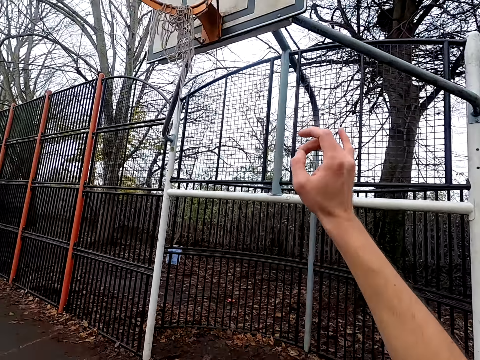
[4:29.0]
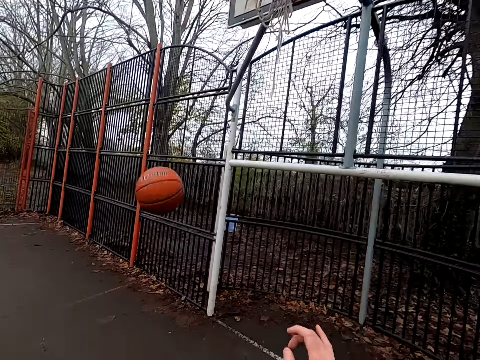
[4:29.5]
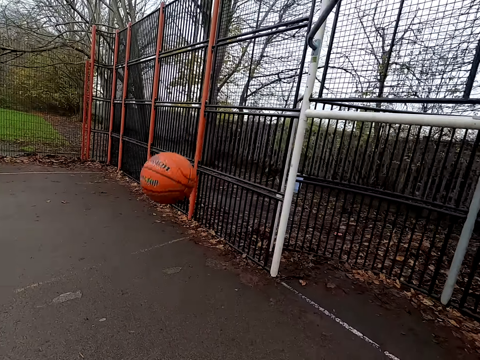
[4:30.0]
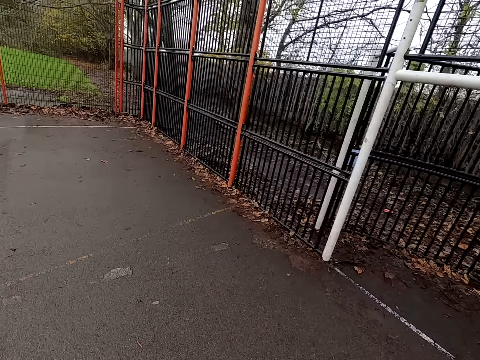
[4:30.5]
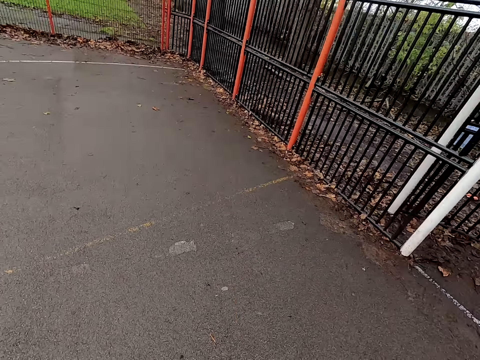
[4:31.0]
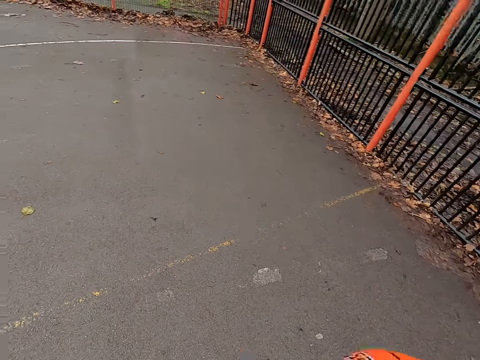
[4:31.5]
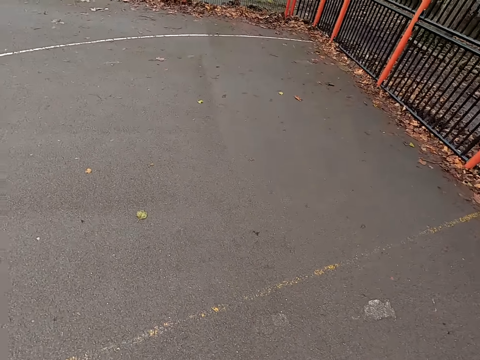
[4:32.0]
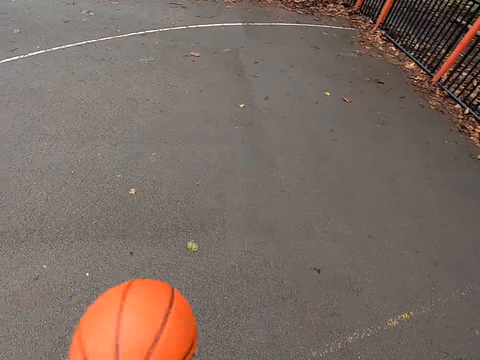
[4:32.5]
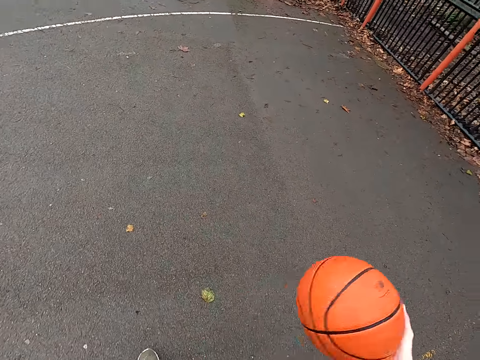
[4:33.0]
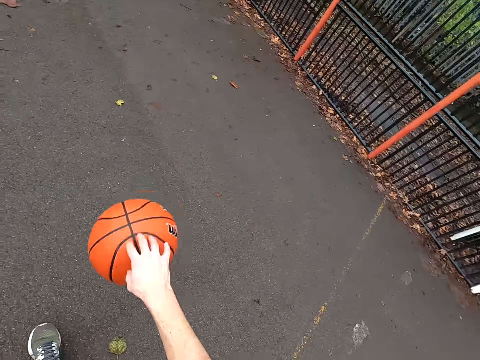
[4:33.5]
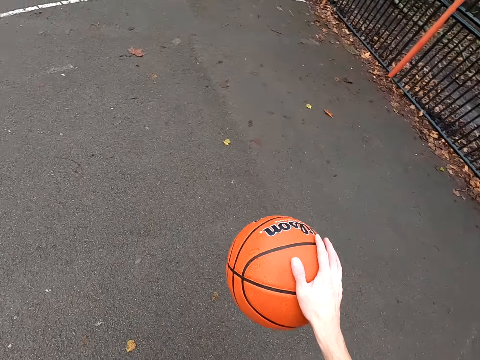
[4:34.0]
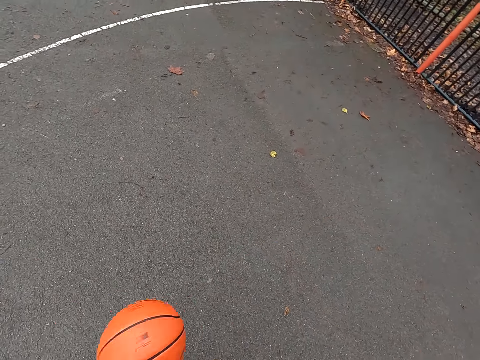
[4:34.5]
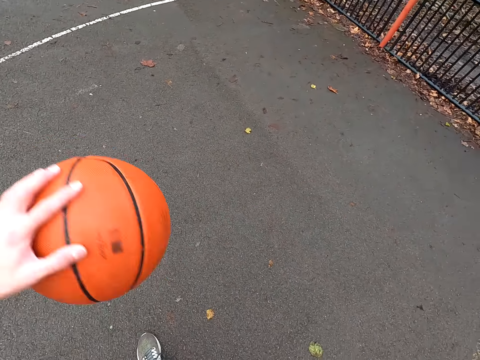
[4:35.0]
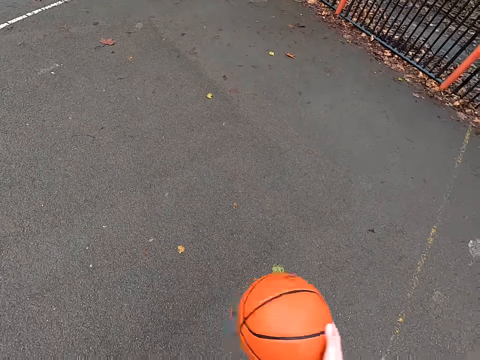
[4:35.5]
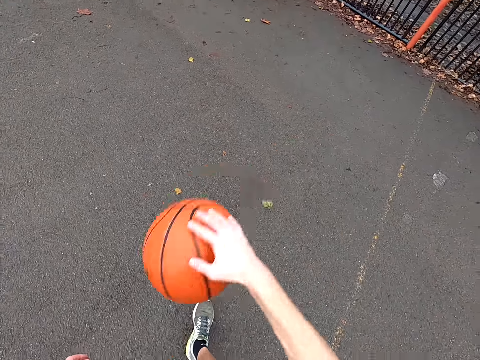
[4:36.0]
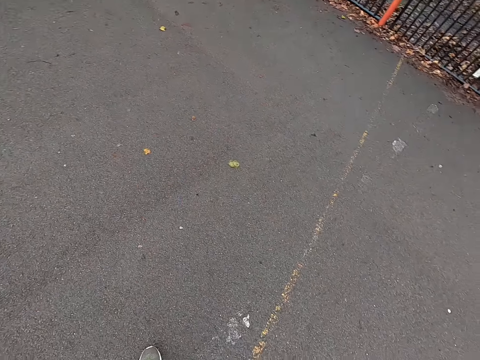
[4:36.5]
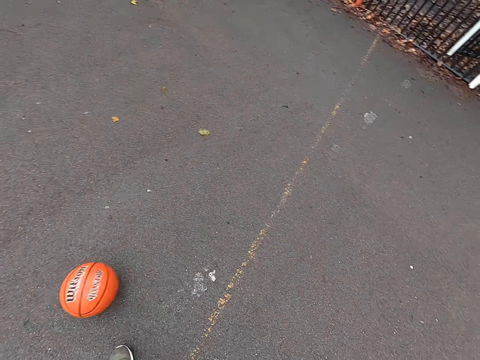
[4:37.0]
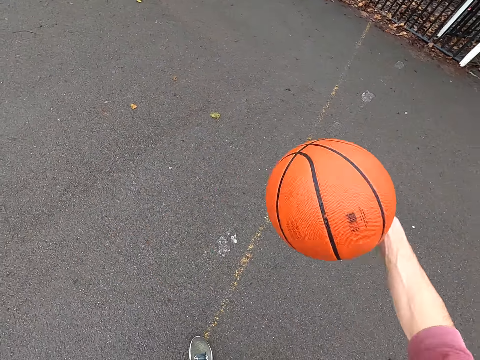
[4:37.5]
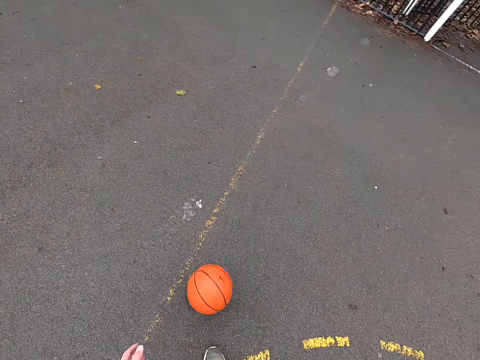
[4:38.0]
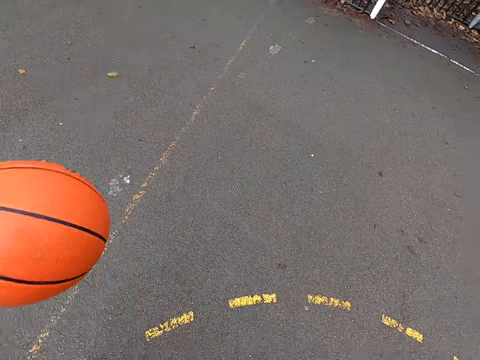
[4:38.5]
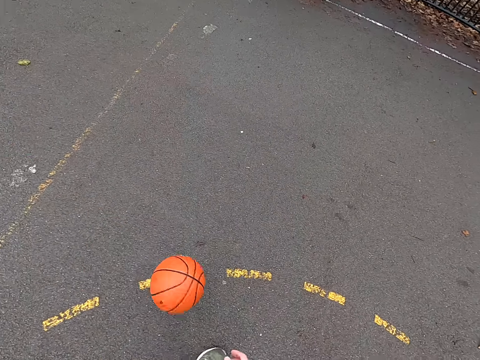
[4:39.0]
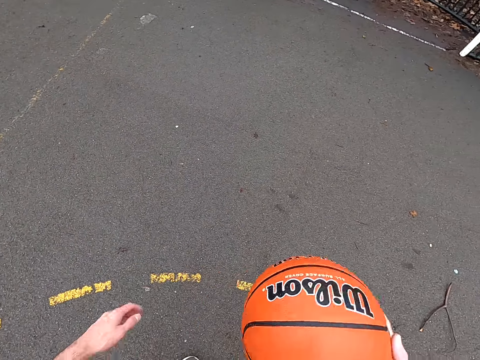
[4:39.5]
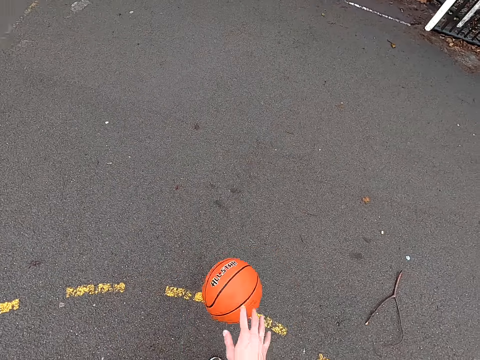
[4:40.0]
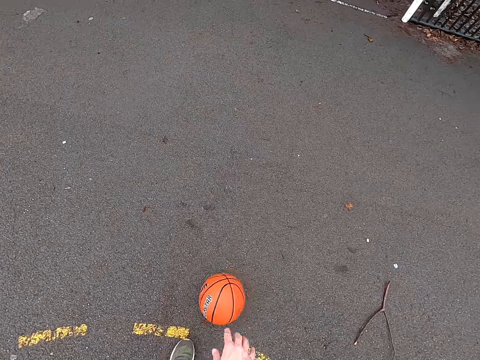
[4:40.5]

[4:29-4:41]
The camera wearer shoots the ball. They take the ball. They dribble the ball.

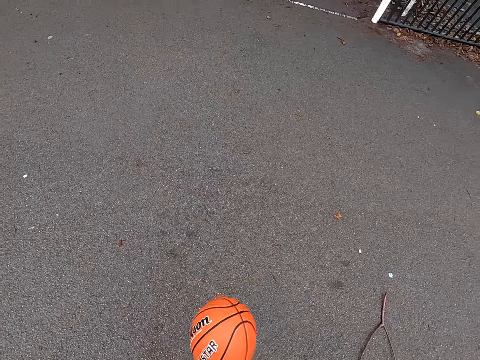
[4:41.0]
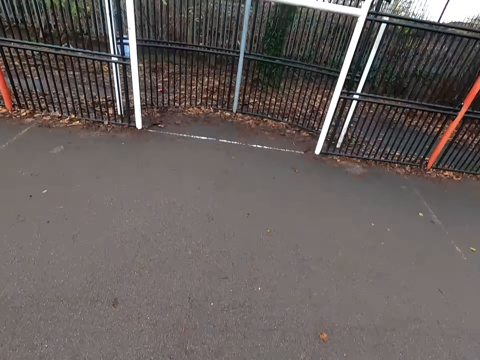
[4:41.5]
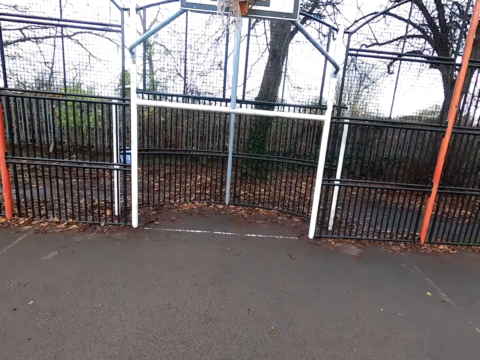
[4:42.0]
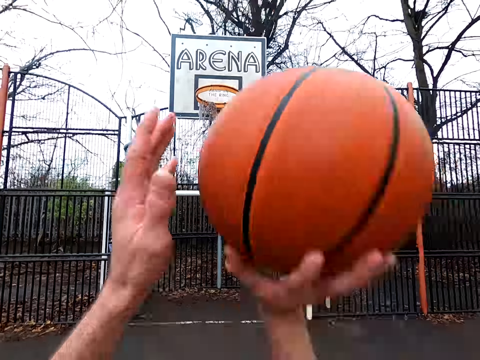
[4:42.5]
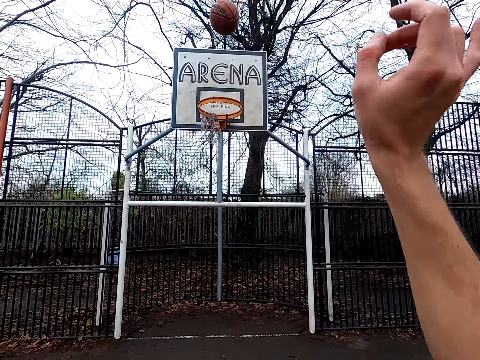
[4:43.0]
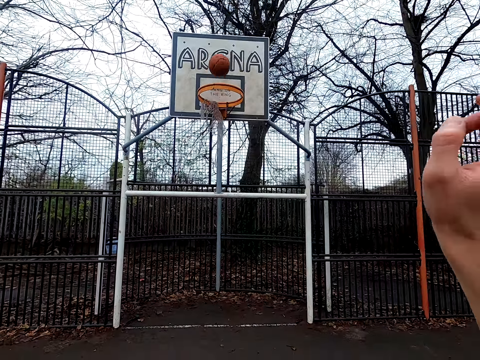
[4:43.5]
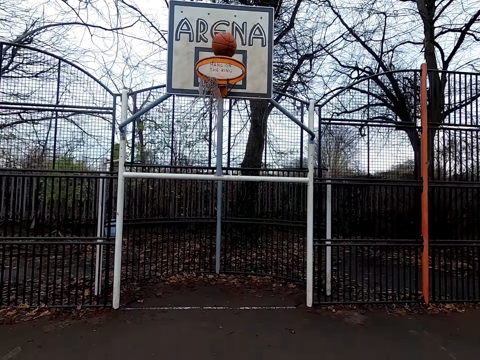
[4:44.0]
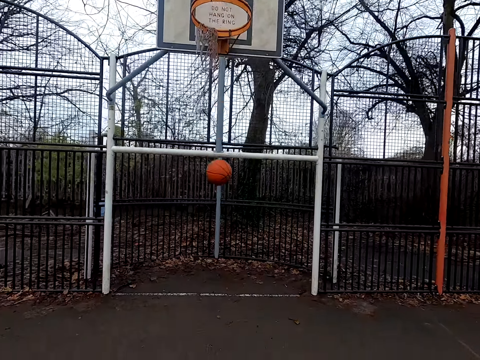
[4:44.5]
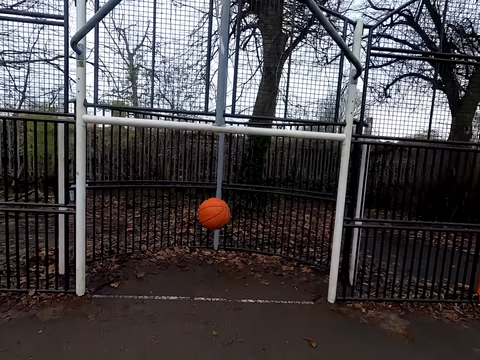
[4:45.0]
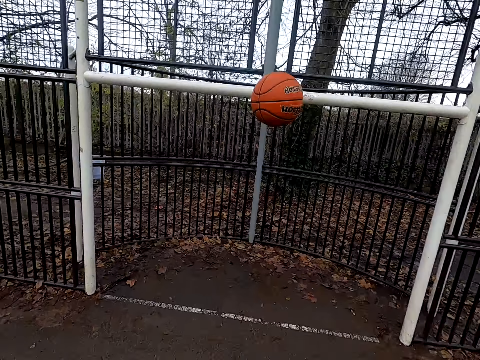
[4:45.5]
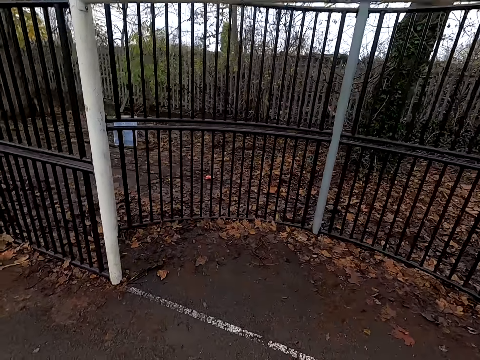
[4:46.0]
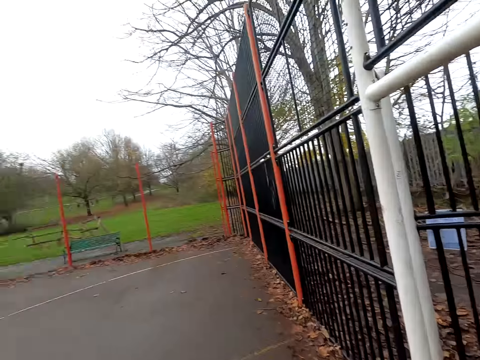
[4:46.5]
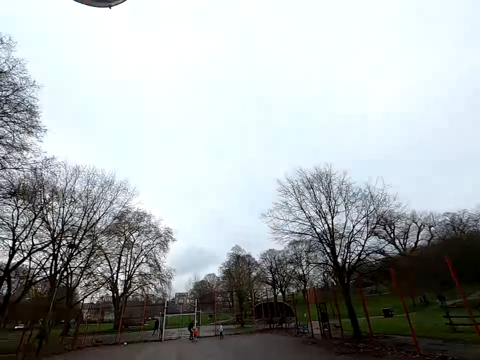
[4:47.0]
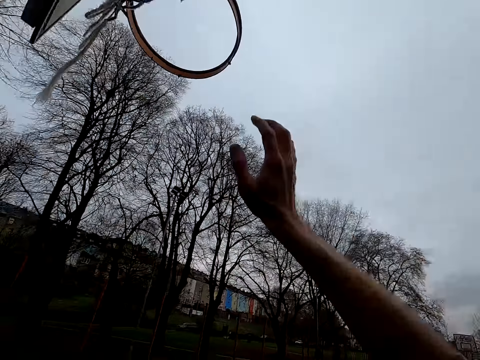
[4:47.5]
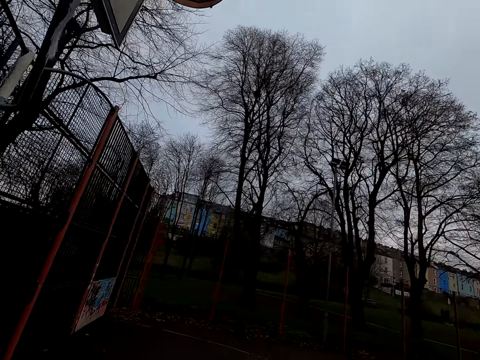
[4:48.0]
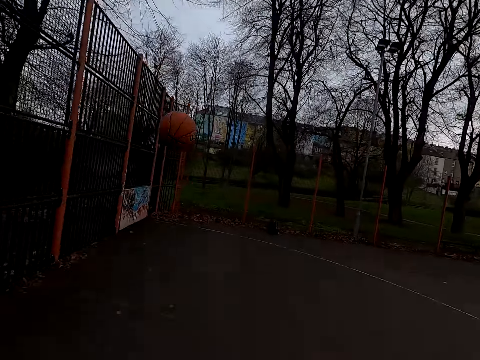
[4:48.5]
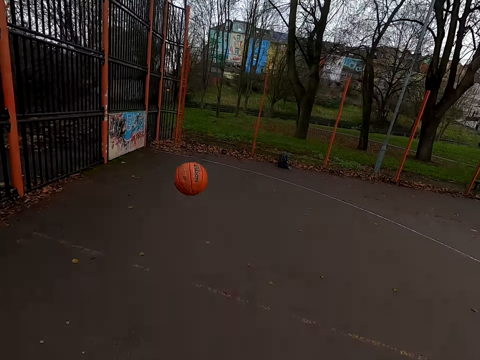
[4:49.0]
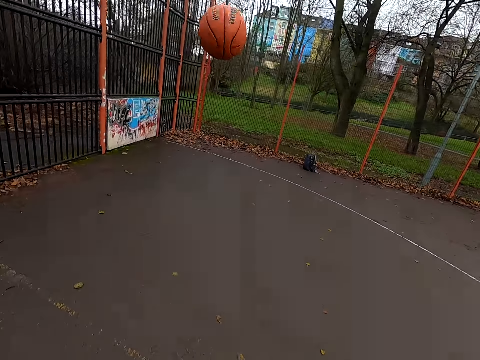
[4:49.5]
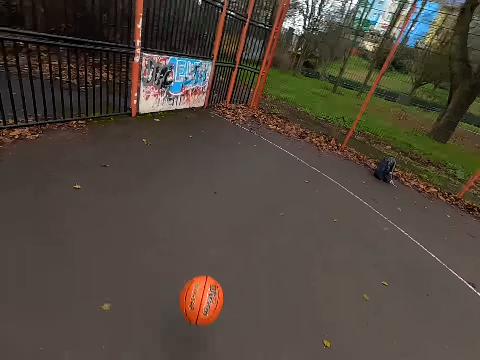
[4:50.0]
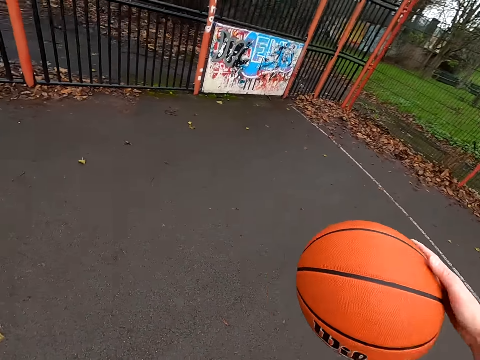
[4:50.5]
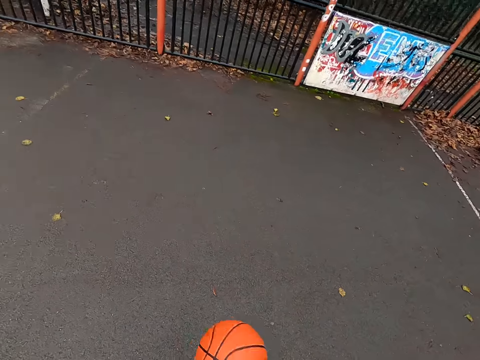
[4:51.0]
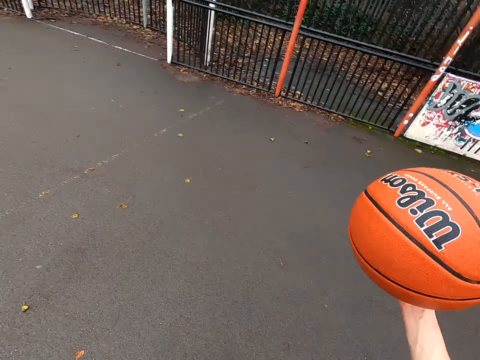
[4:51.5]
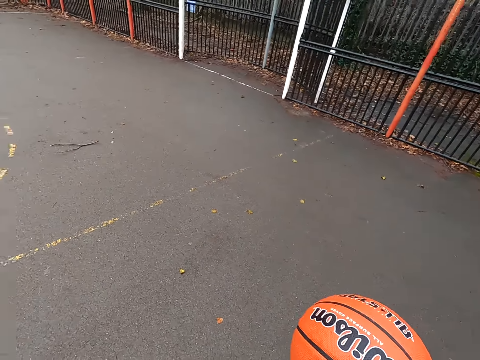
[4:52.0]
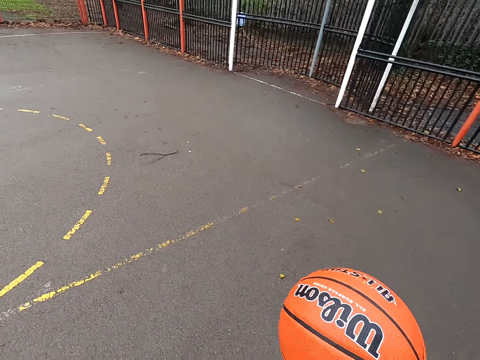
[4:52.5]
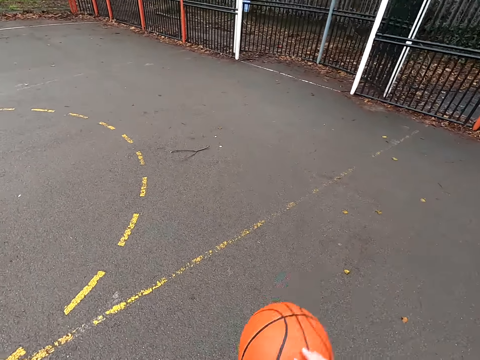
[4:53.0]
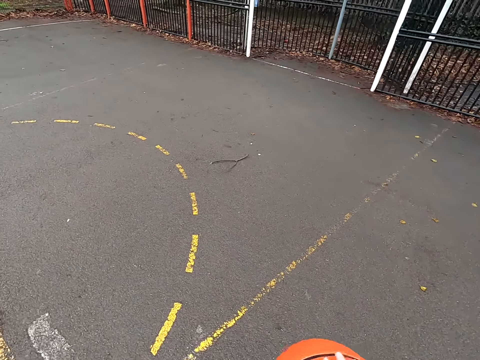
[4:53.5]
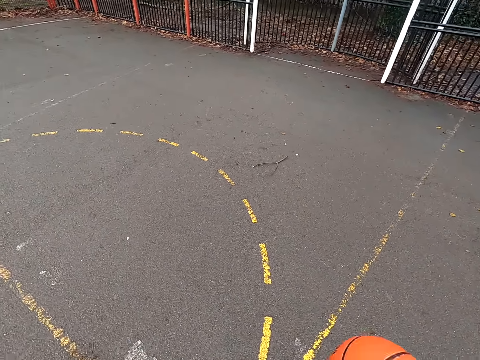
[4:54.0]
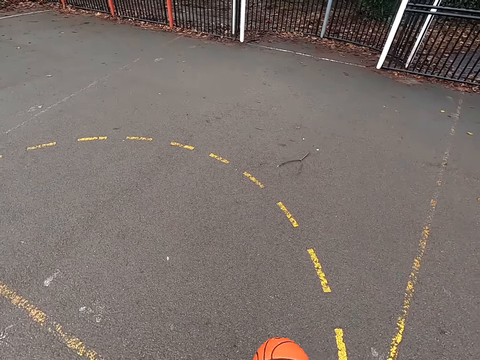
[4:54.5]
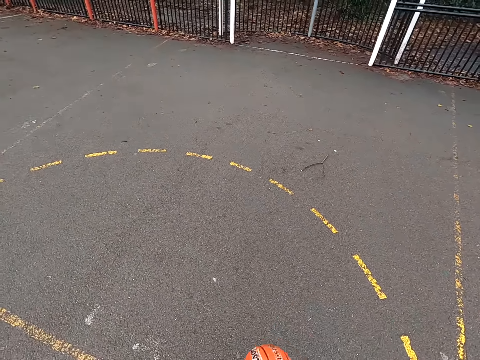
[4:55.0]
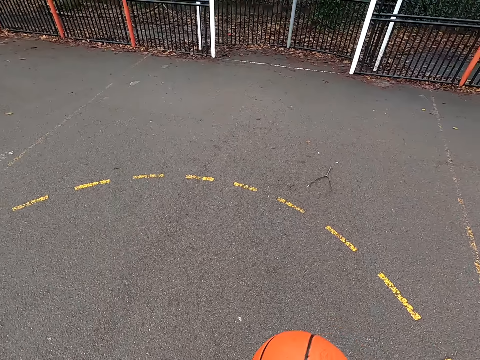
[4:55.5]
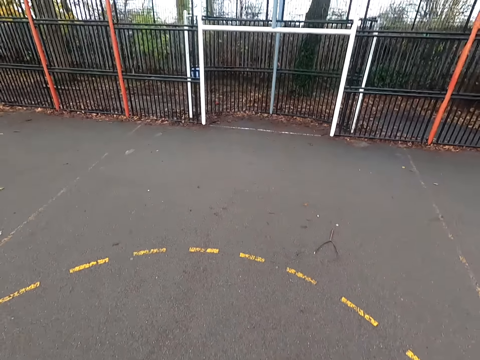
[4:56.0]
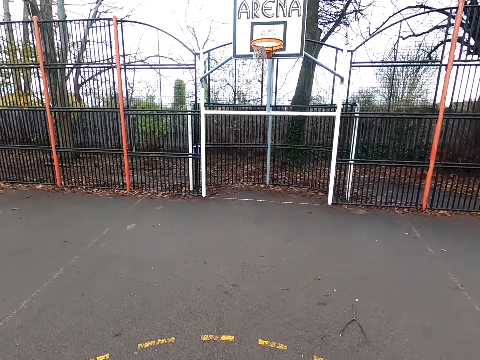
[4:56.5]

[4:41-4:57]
The camera wearer shoots the ball. They walk around. They take the ball. They shoot the ball. They walk around. They bounce the ball. They walk around. They dribble the ball.
